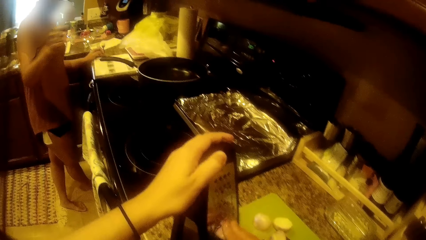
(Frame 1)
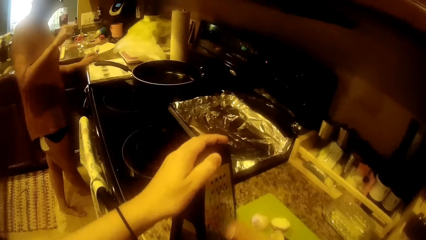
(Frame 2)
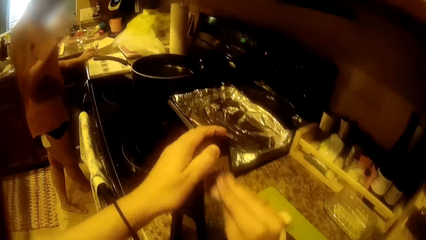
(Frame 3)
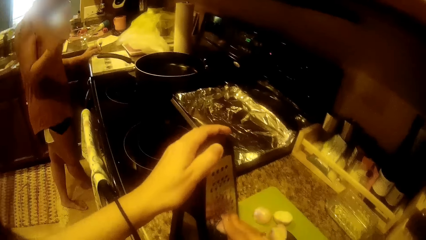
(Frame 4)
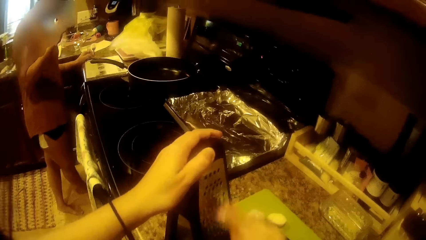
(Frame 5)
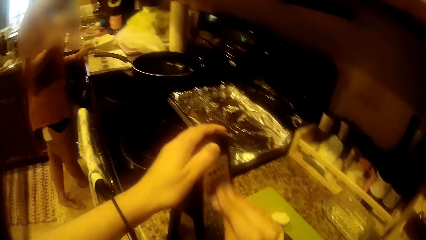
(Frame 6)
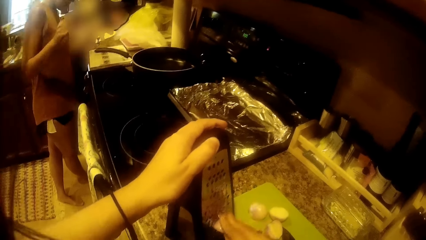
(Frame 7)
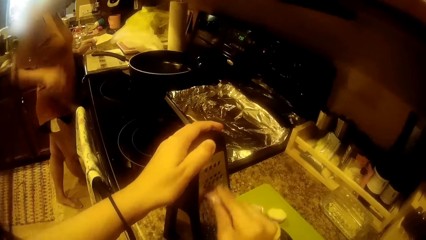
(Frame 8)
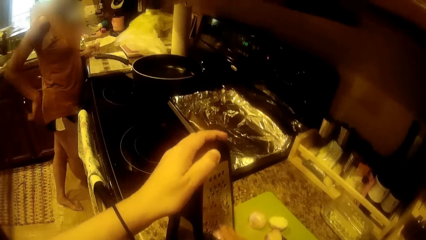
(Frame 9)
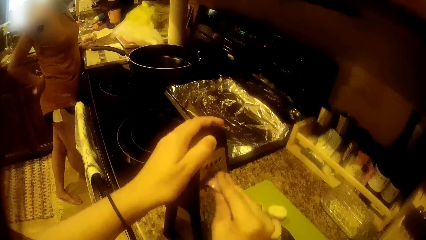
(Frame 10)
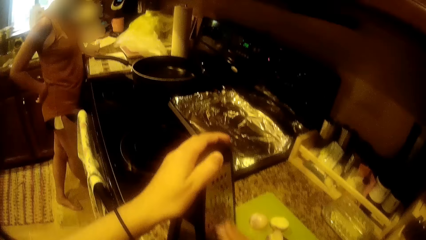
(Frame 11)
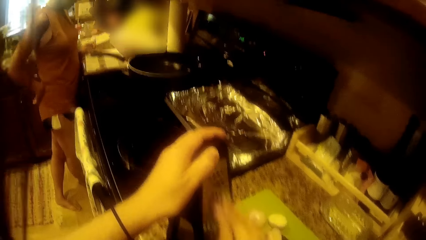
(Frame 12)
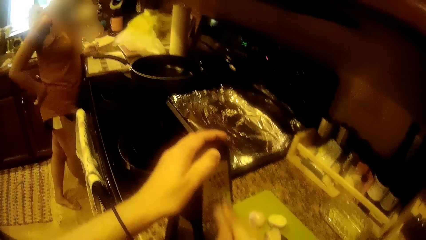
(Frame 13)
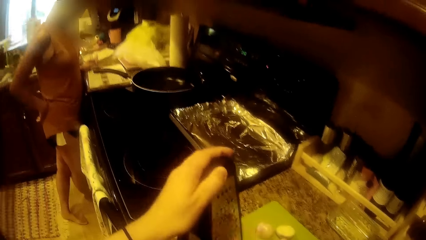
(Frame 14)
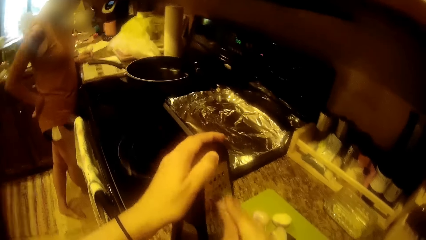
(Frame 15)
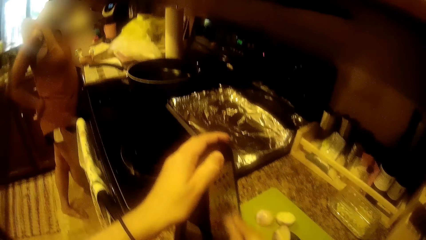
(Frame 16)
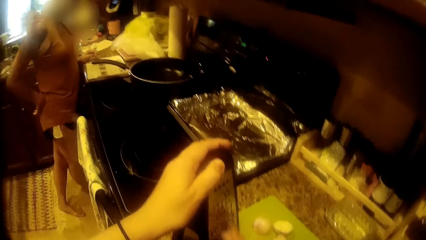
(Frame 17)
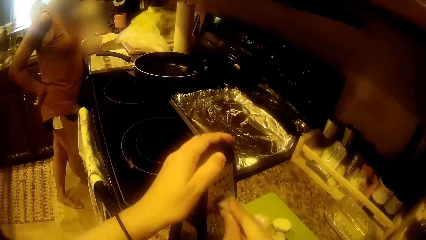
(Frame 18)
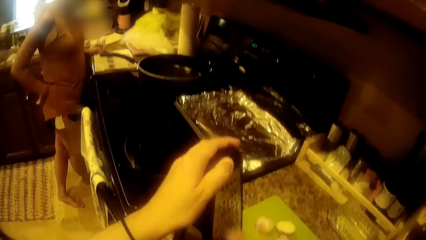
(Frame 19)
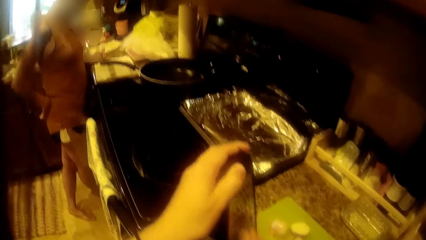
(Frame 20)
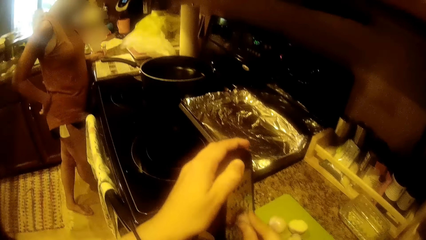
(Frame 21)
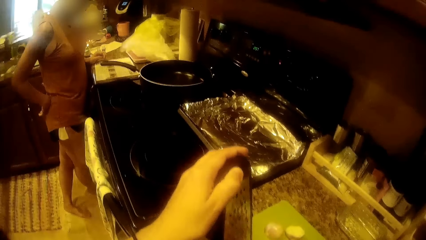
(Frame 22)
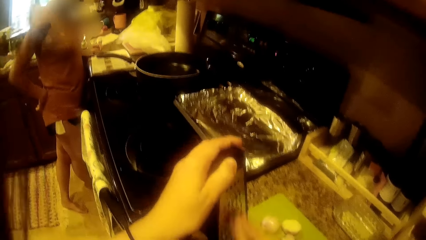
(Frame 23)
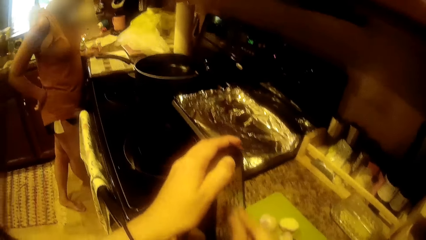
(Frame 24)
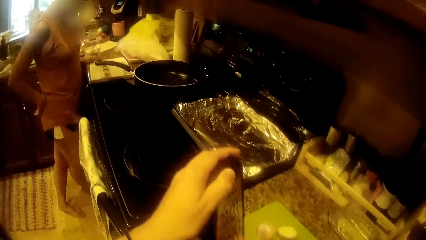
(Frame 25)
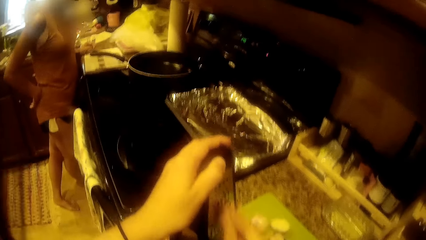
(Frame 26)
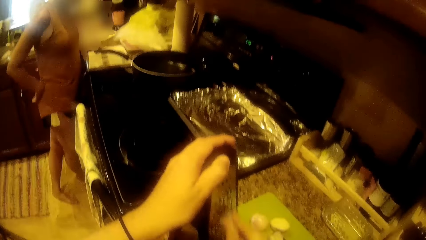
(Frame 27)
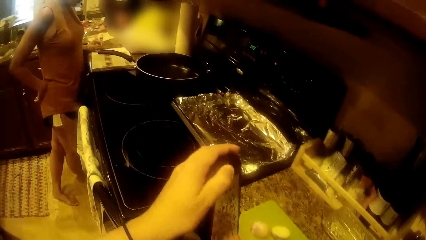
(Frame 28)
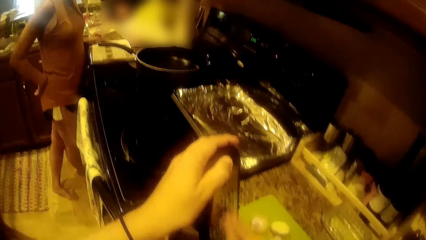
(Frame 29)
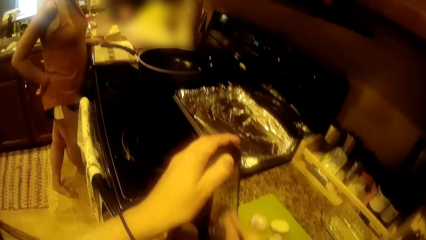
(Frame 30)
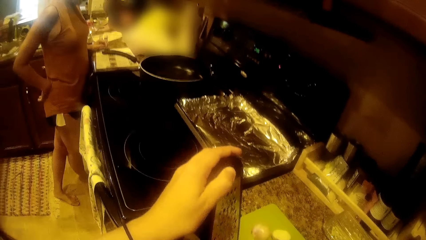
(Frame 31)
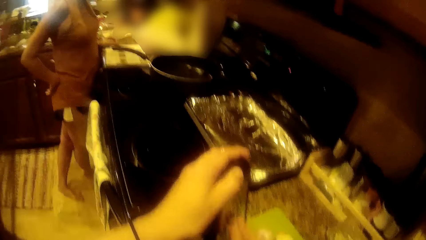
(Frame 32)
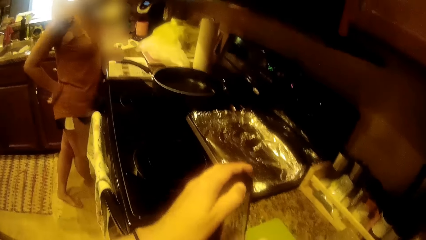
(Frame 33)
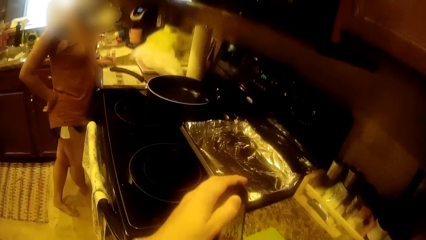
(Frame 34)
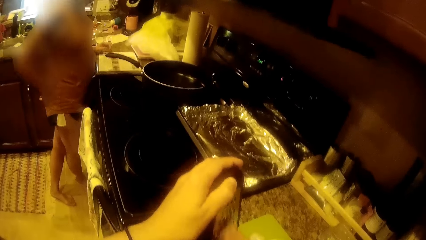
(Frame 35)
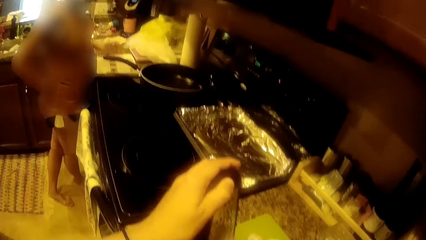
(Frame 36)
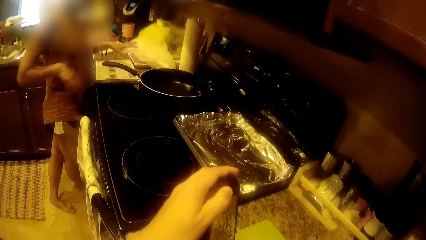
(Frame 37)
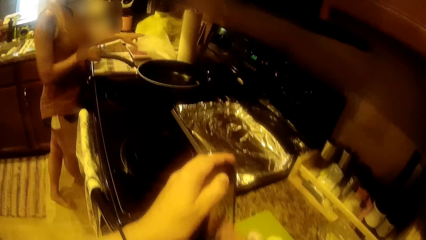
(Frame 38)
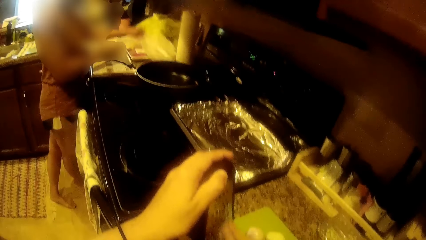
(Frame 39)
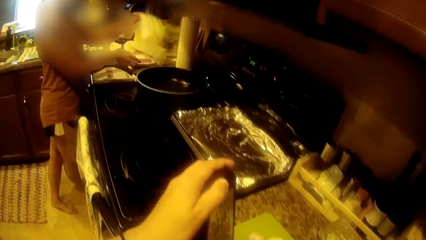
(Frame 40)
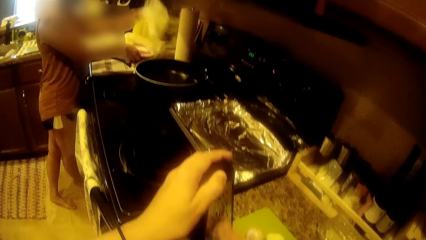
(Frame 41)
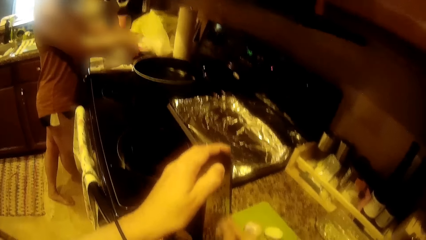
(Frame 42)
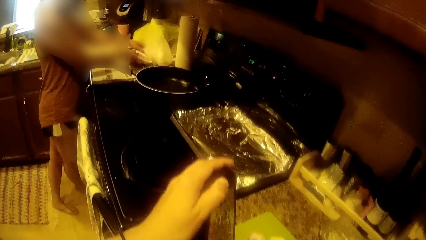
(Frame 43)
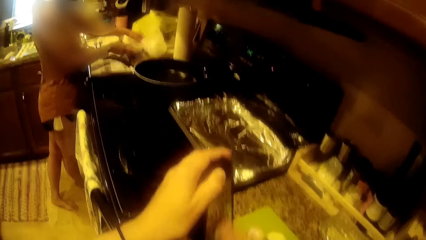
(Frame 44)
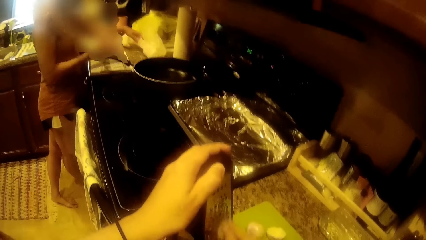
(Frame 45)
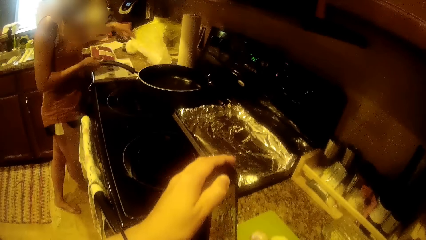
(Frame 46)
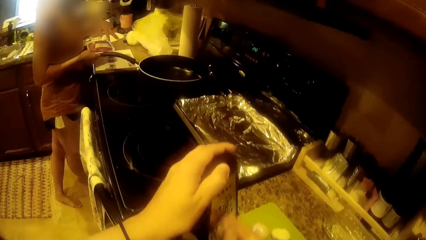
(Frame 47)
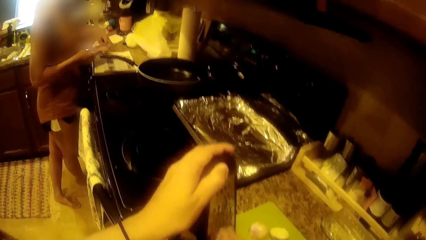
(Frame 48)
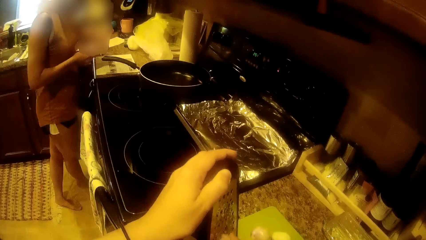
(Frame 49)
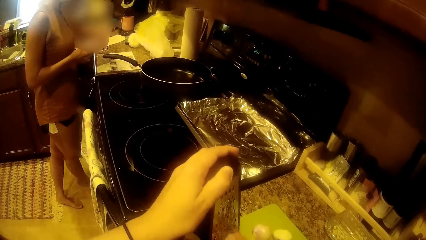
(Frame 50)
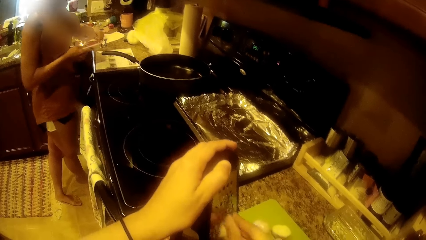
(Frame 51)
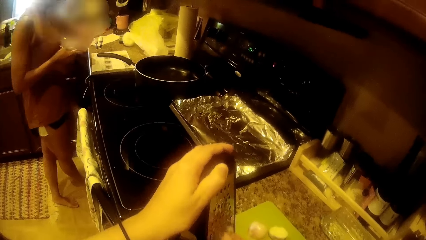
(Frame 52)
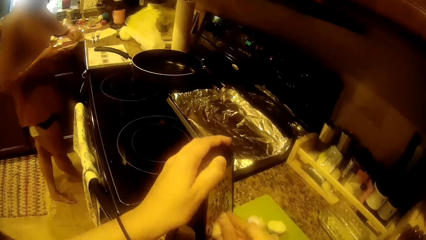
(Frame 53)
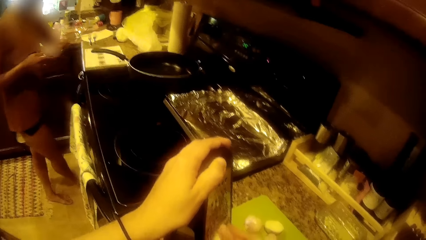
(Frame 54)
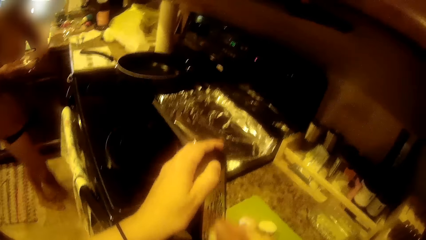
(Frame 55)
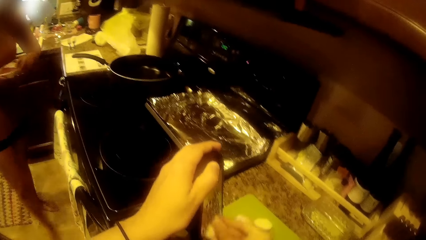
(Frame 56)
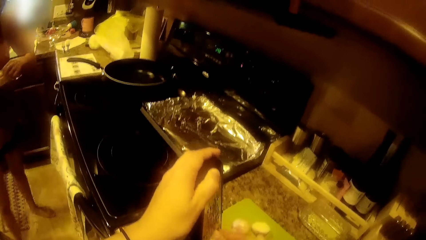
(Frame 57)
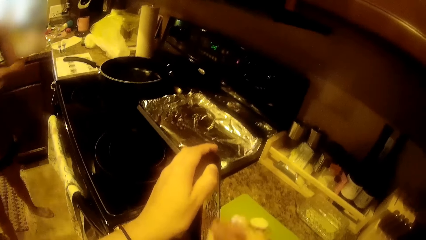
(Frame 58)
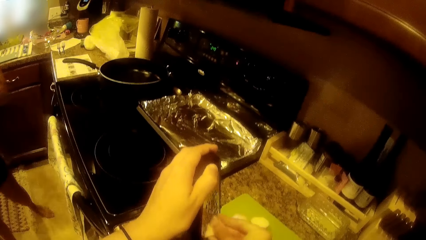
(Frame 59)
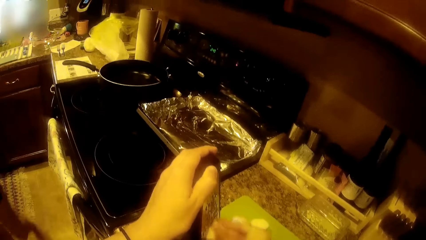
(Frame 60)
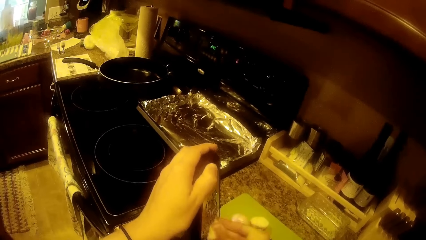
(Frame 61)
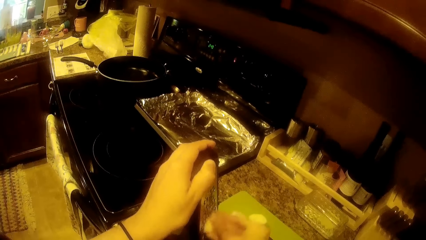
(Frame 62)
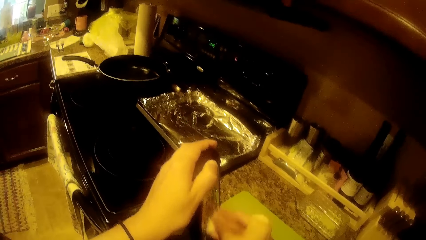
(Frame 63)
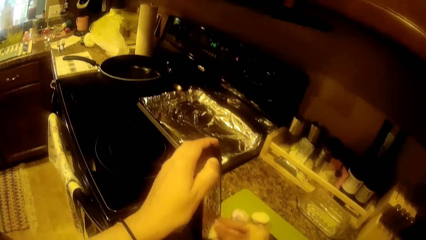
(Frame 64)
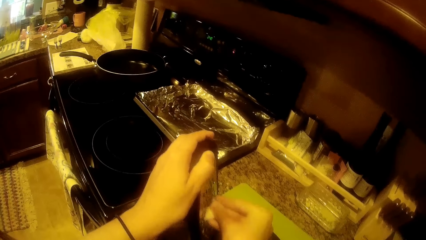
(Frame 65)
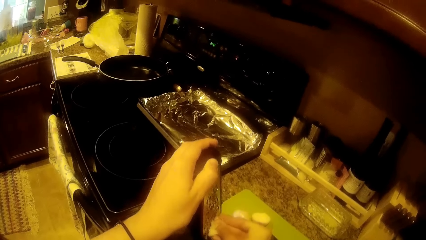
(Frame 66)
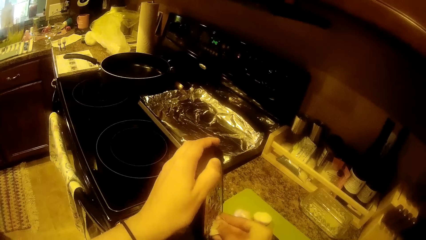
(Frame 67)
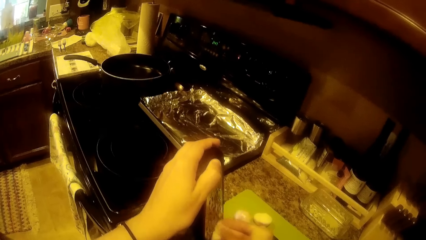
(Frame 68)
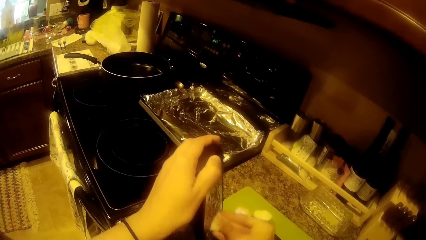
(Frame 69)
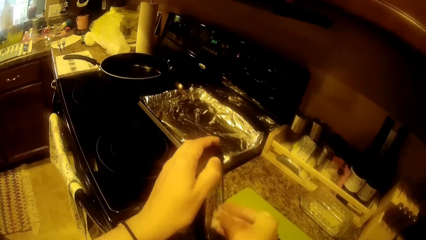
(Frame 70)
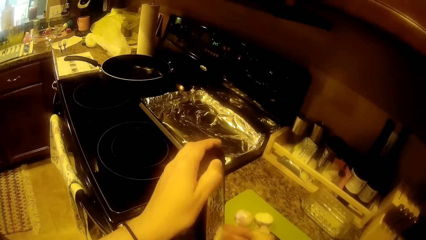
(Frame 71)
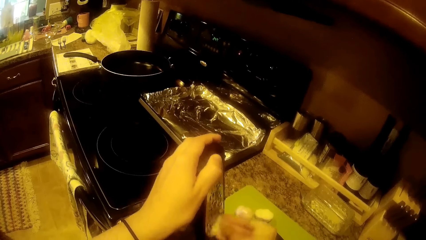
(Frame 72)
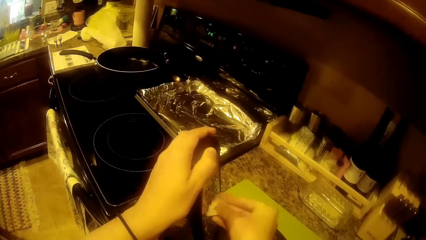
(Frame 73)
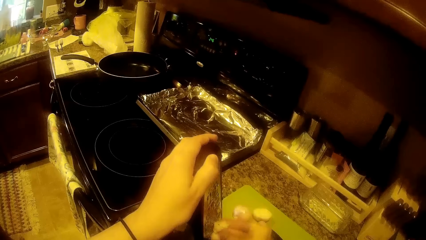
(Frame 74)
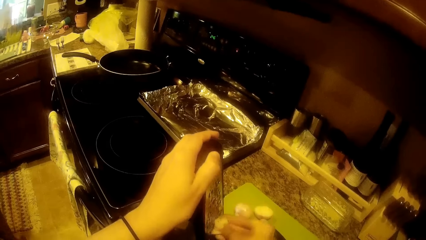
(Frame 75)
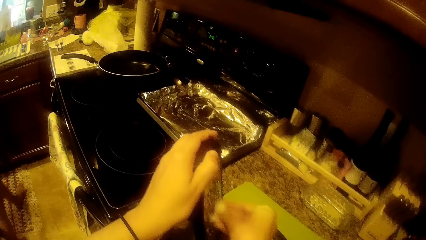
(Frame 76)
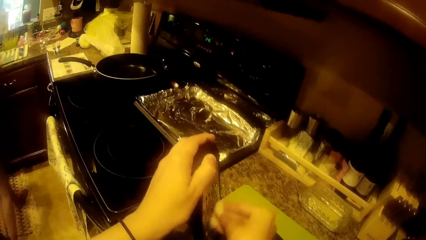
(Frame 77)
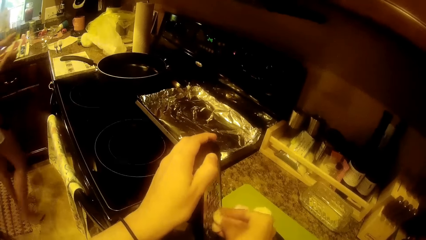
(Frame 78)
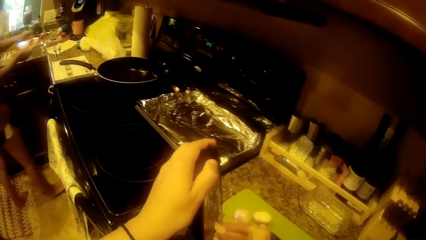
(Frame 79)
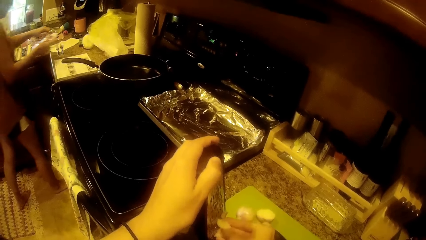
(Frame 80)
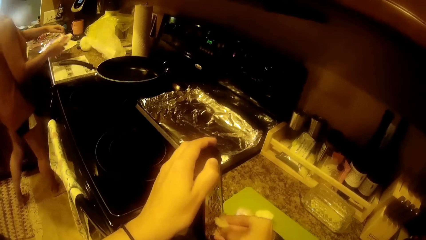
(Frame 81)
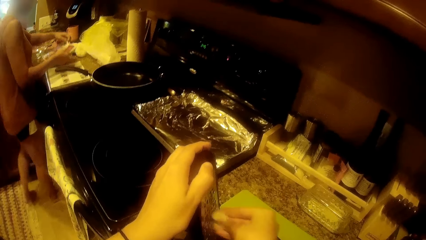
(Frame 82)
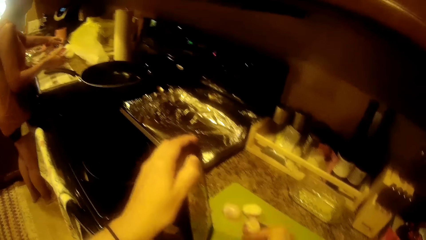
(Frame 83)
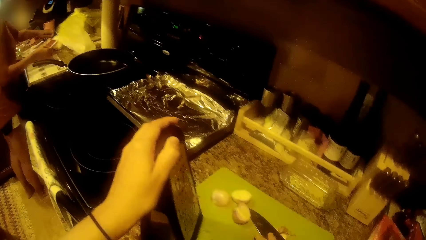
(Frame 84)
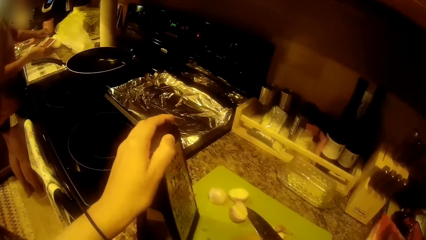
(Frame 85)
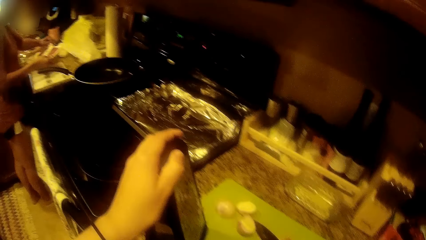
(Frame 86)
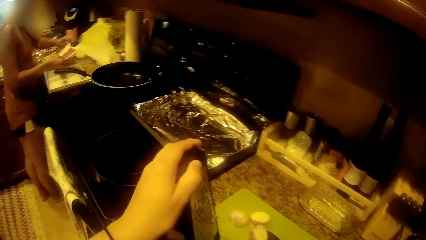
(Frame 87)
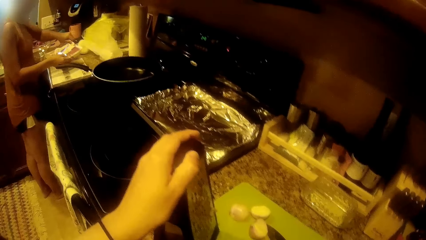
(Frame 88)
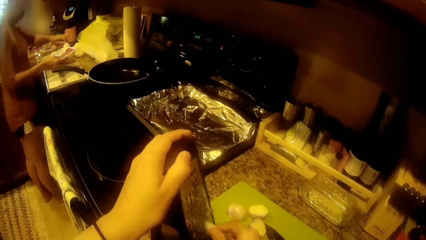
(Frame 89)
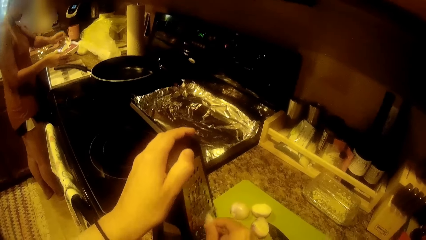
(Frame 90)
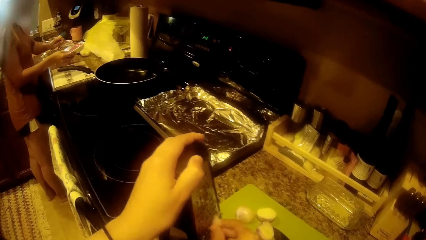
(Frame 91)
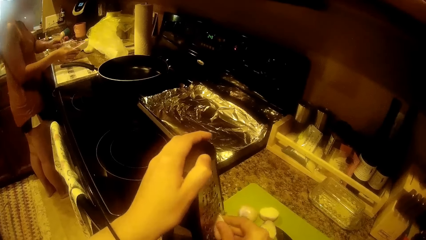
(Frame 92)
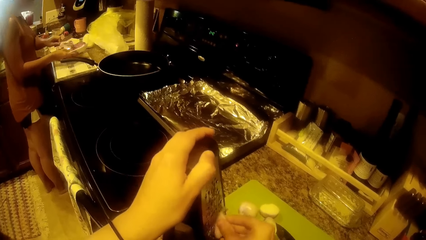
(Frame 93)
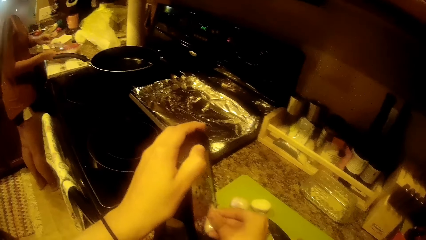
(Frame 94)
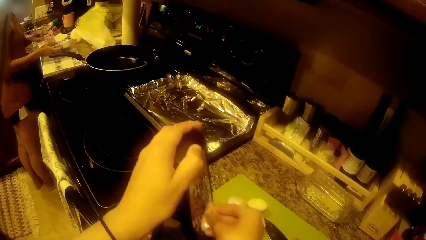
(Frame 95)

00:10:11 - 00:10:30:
The woman moves her hand and puts her hand on her back. The woman adjusts a nylon bag on the table with her left hand. The woman picks up sealed beef from the table with her right hand. The woman unwraps the sealed beef with both hands. The woman opens the meat wrapper.
